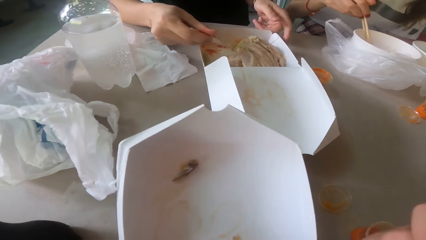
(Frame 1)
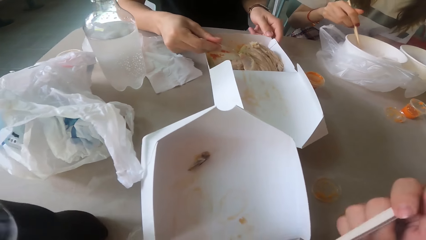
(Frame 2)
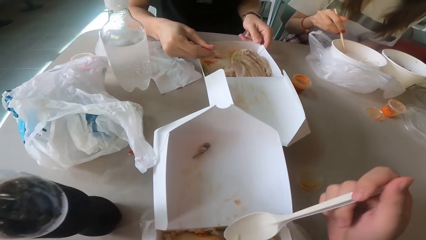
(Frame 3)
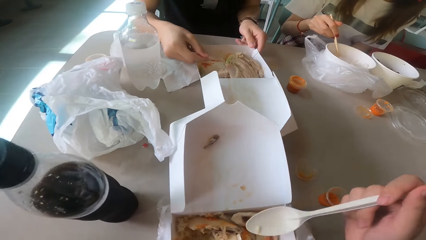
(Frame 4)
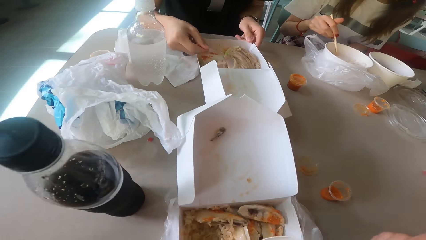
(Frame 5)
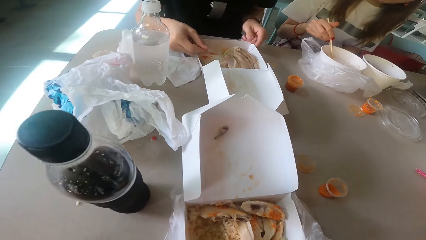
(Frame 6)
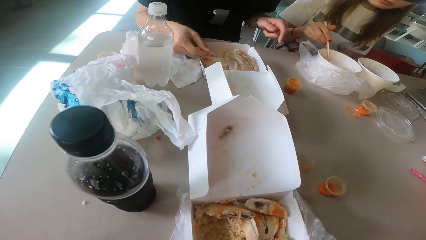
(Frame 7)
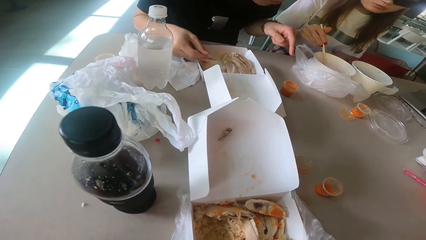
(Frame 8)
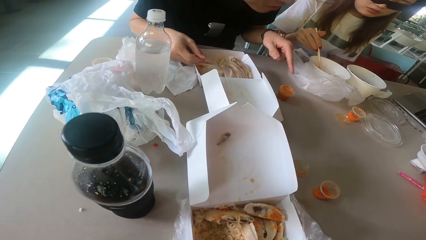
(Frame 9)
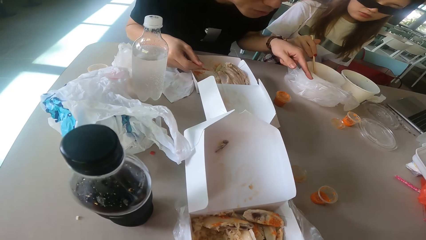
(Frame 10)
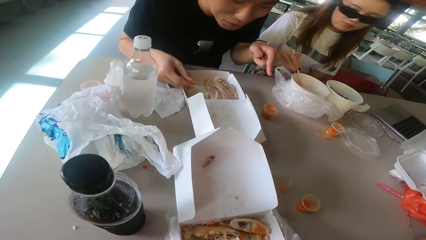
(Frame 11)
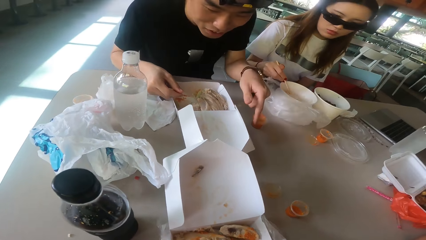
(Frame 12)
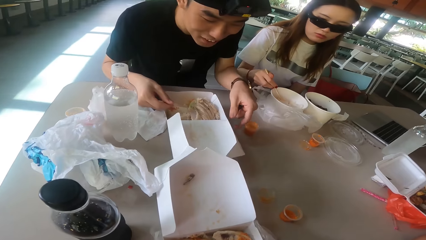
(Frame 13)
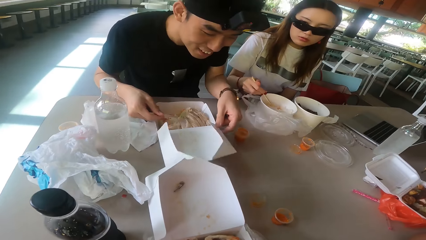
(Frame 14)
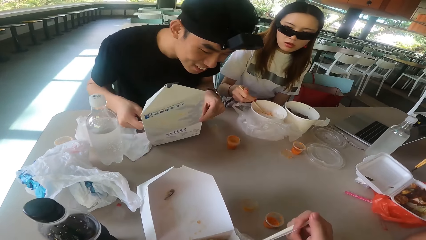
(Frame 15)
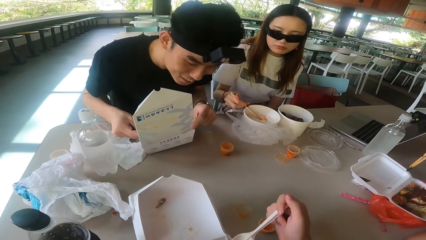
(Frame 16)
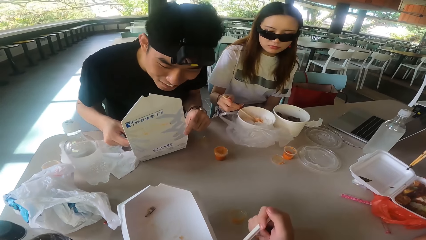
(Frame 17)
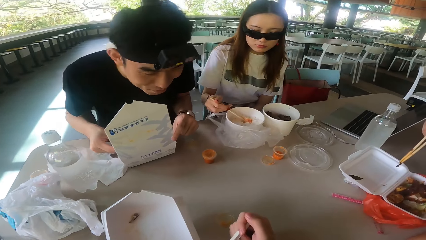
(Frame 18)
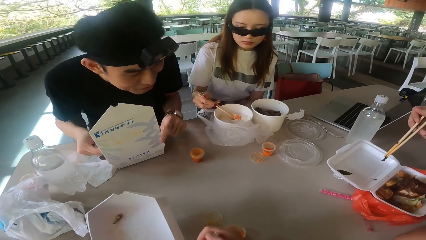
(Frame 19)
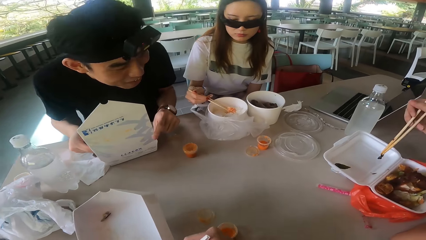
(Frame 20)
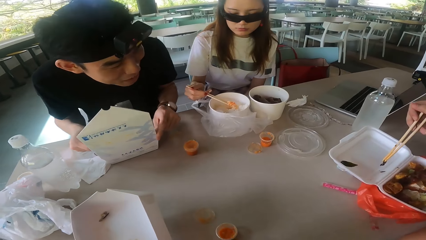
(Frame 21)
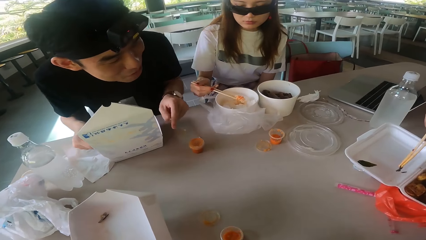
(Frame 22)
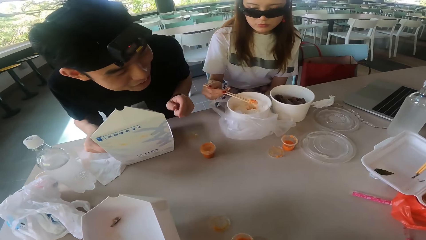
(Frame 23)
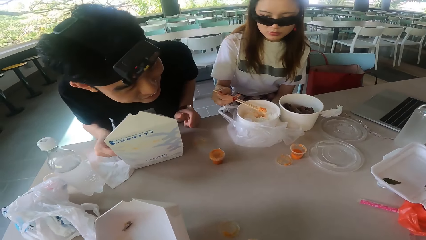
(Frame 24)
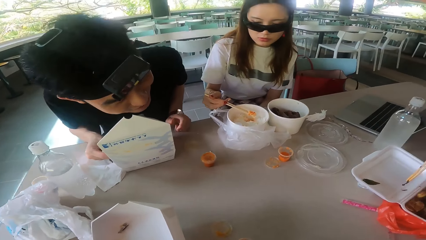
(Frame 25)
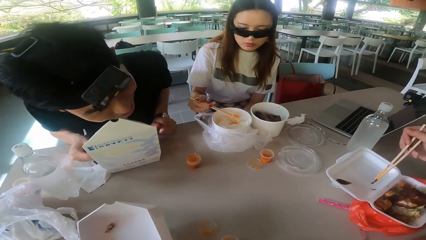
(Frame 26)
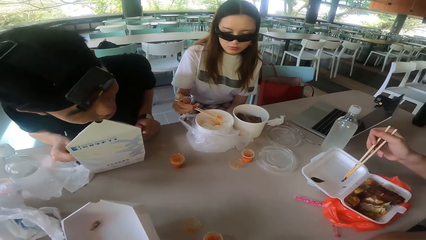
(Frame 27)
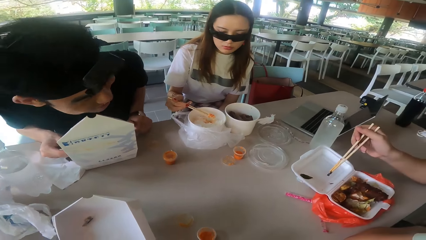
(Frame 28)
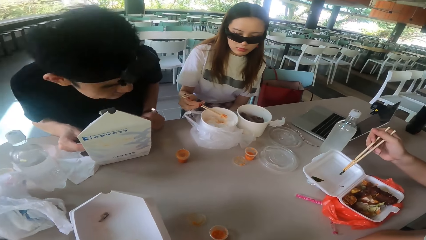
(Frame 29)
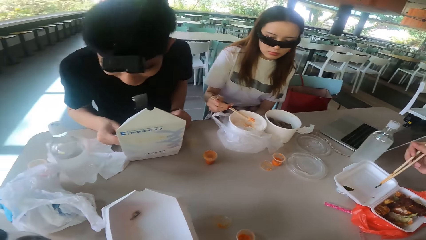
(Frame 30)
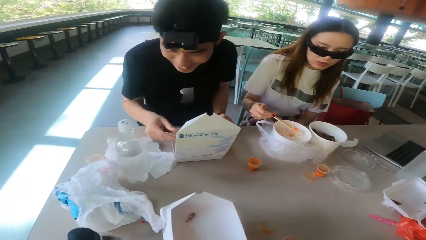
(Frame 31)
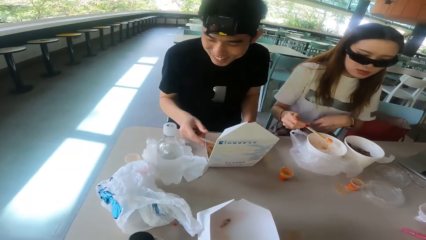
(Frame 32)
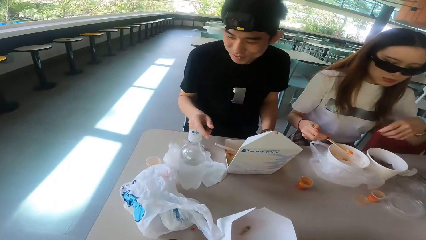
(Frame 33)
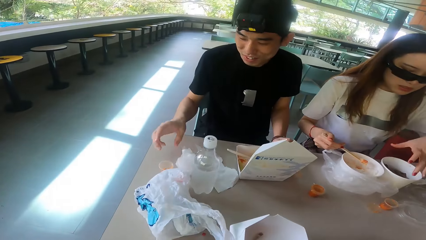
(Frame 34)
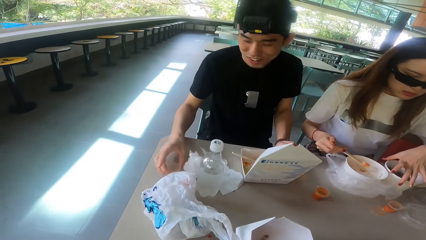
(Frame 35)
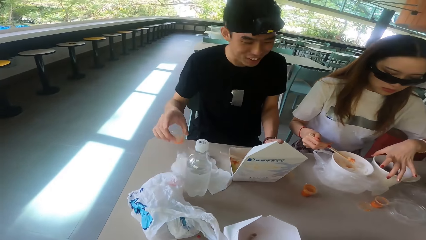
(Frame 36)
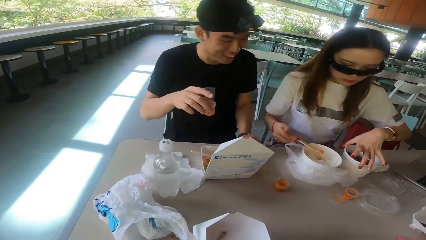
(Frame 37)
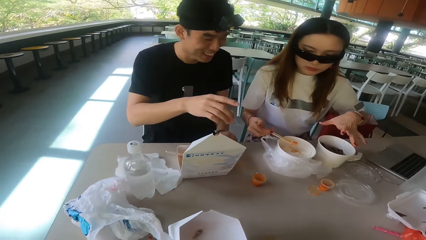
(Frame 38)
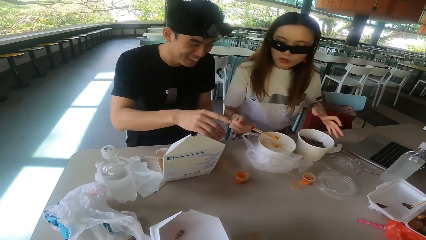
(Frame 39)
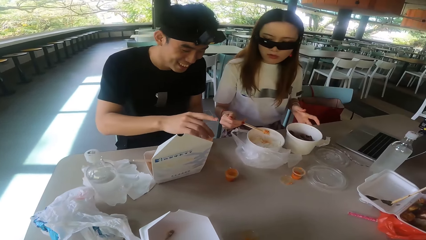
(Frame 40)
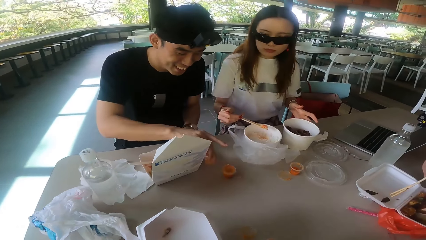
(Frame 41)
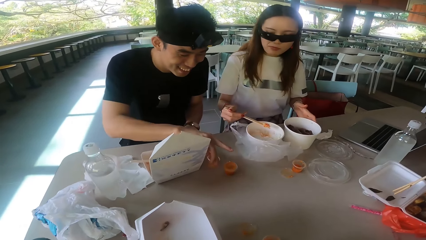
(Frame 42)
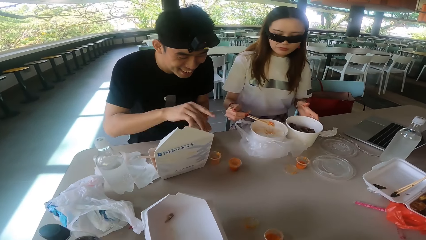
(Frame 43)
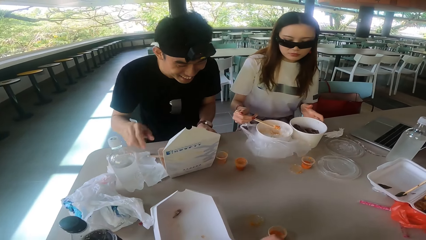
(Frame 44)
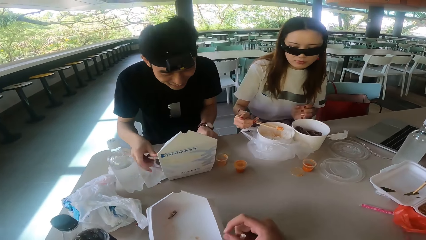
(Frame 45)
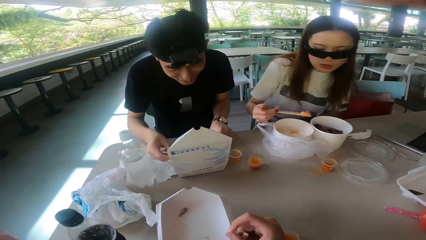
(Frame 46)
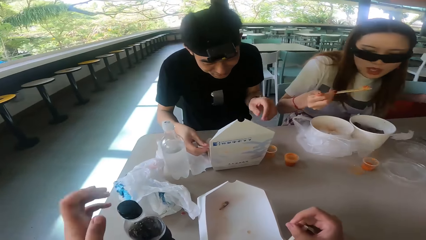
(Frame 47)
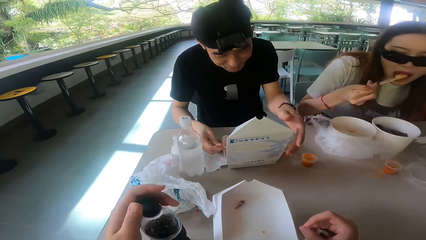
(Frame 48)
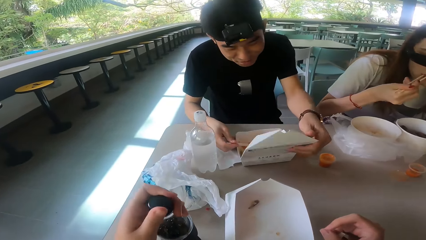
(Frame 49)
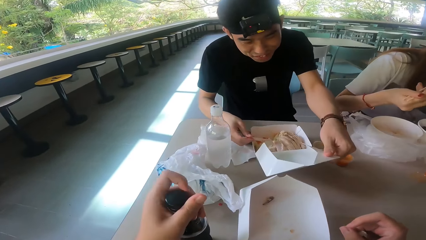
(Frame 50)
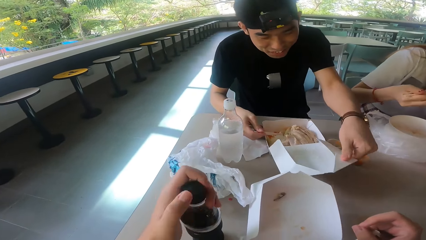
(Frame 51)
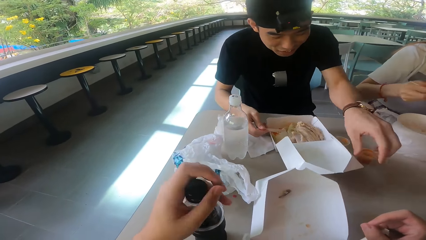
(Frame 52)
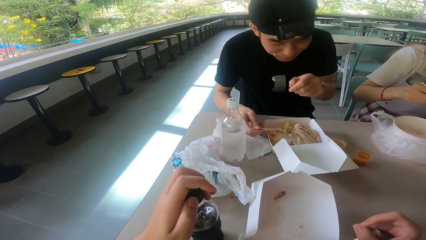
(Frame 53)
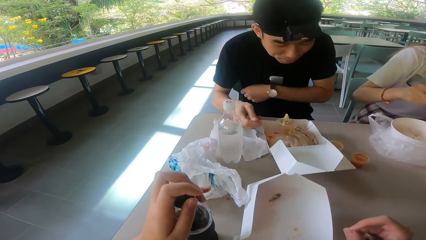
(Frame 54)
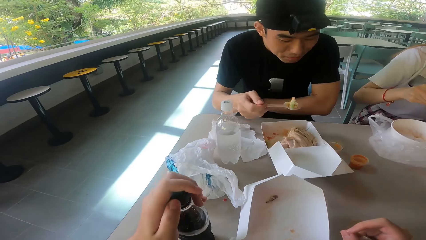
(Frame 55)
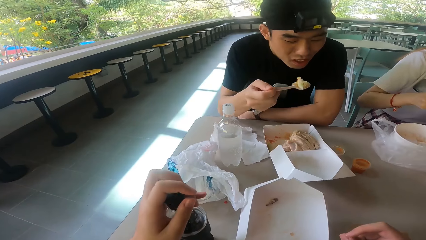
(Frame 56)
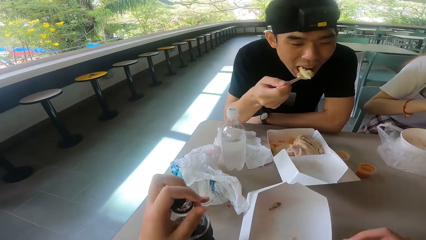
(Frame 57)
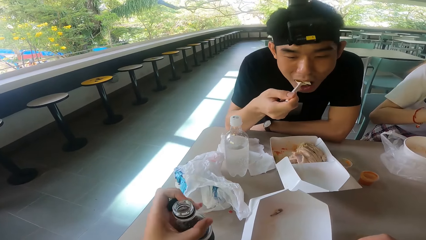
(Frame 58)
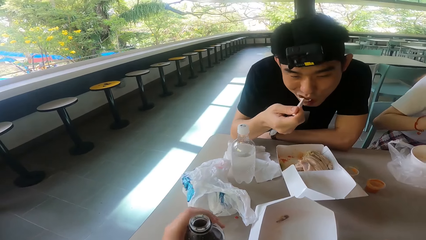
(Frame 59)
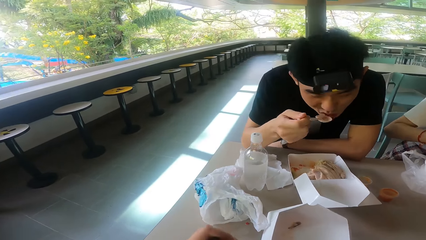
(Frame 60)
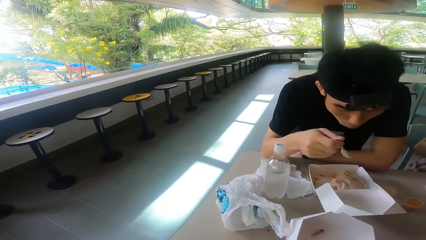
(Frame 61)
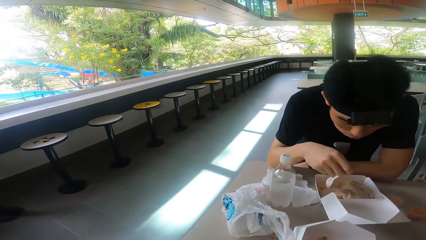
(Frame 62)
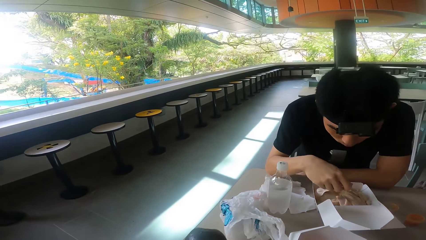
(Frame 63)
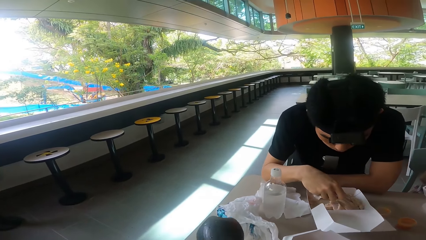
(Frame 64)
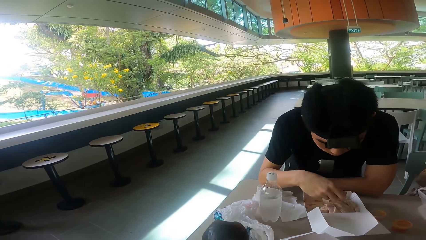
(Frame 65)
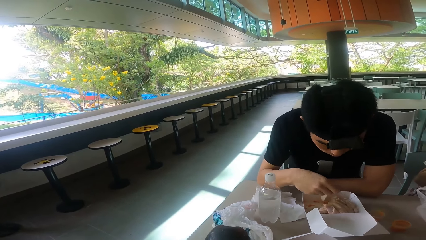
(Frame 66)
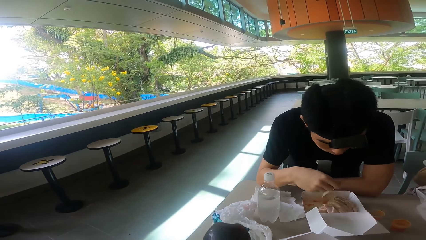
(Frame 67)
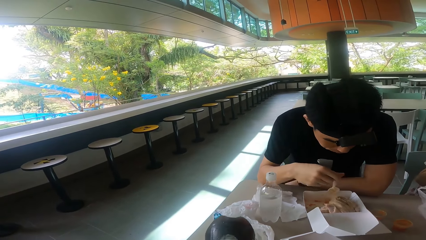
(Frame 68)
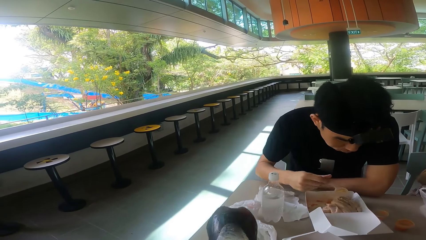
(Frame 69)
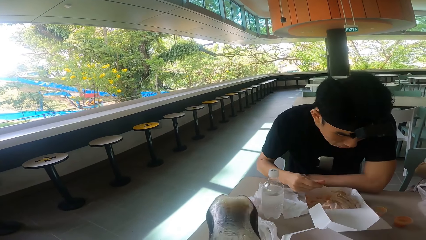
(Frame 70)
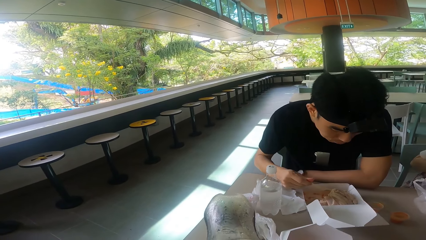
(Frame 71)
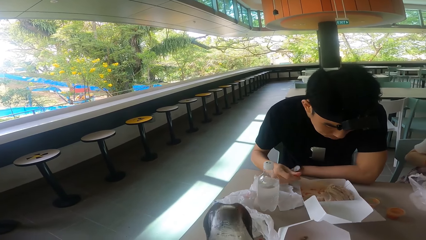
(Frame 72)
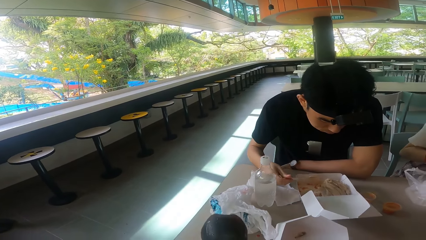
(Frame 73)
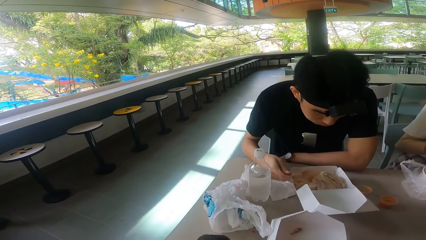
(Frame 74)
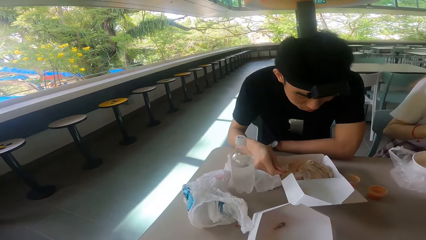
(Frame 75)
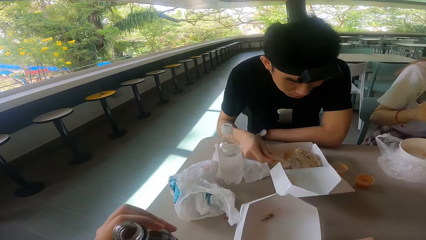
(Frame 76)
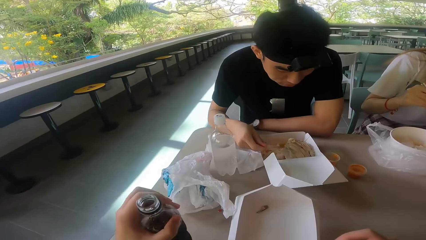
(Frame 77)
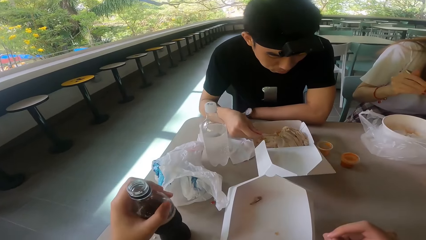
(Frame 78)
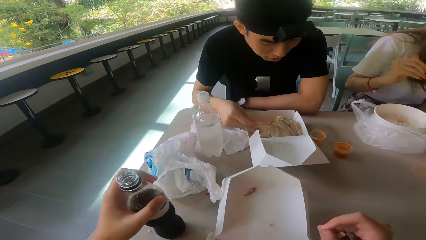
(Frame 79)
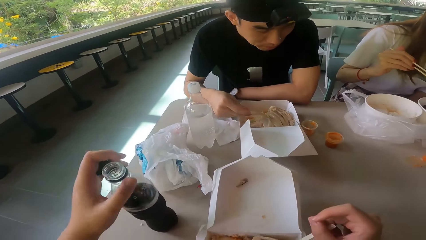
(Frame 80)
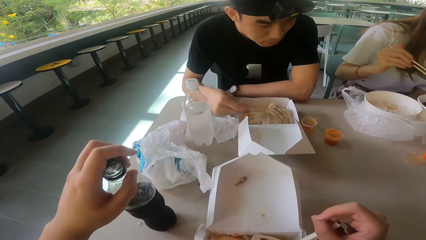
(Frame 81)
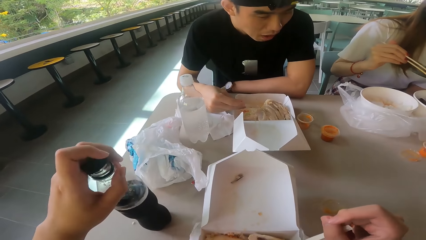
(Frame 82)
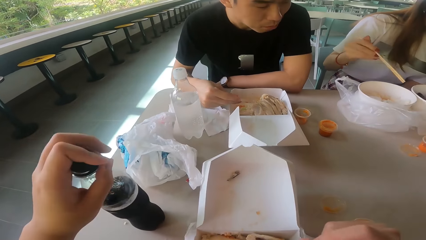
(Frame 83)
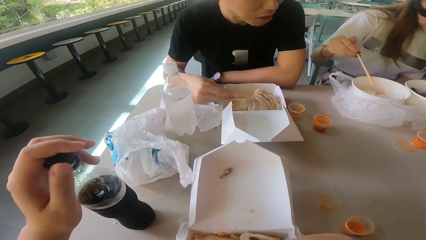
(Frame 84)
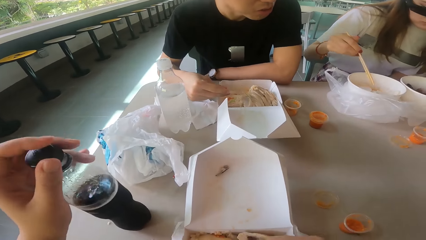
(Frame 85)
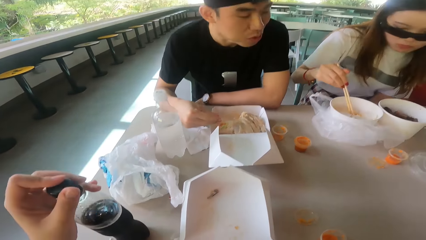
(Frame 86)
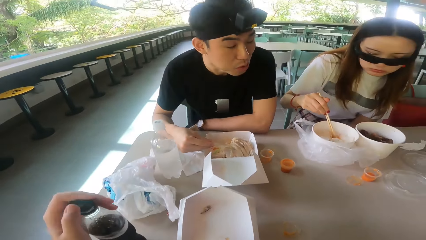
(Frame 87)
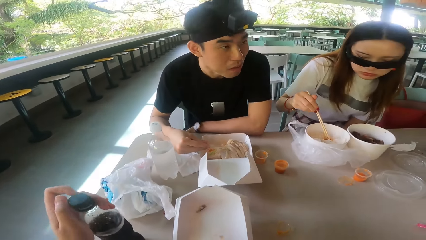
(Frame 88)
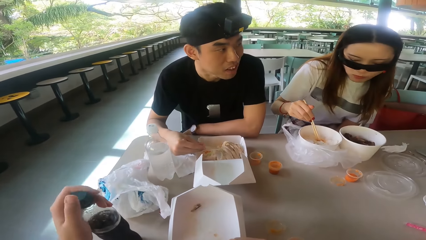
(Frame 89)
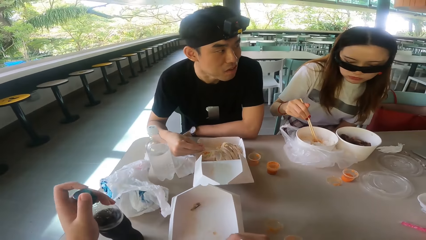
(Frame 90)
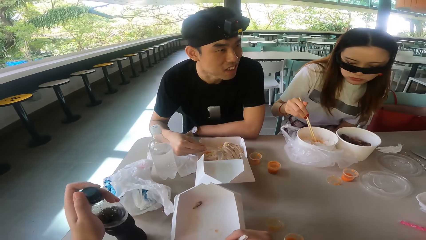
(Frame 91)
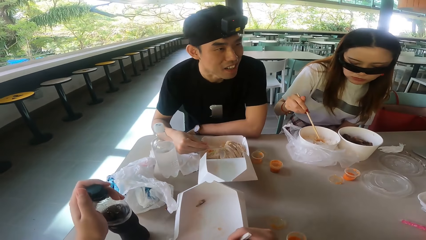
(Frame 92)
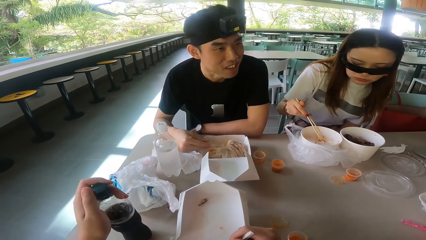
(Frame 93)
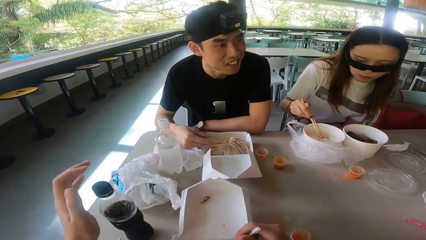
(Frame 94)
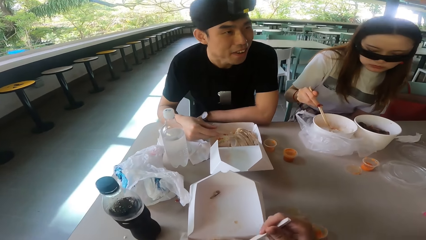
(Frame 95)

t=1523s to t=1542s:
A man closes the box. A woman eats the food and picks up the bowl. The man drops the container, scoops the food, and opens the box. The camera wearer opens the bottle or drink. The man eats the food with a spoon. The camera wearer drinks the soda. The man scoops the food. The camera wearer puts the drink on the table. They close the bottle.
